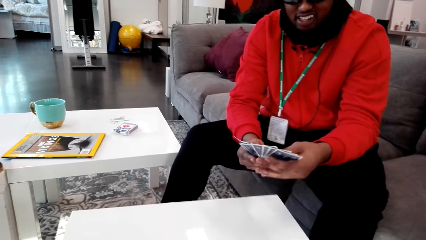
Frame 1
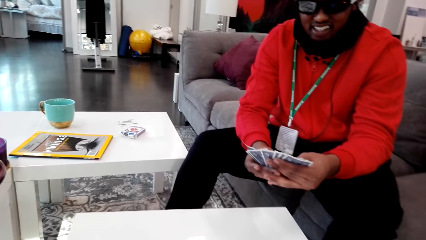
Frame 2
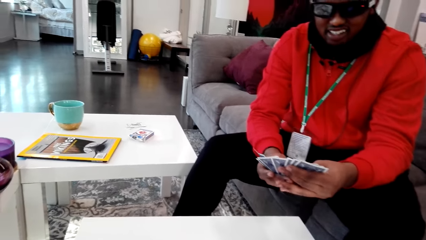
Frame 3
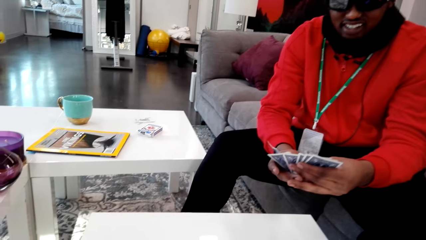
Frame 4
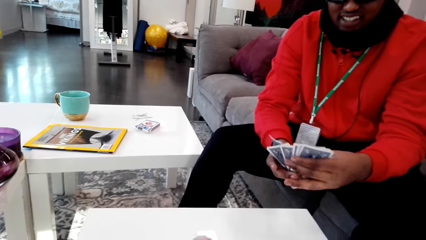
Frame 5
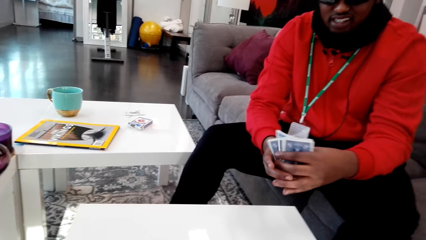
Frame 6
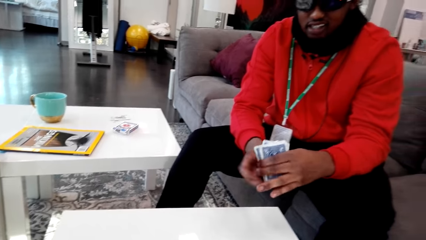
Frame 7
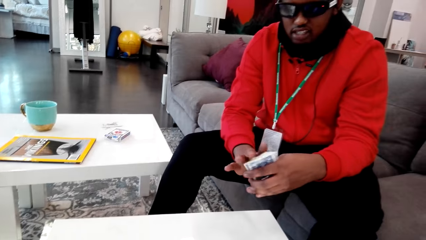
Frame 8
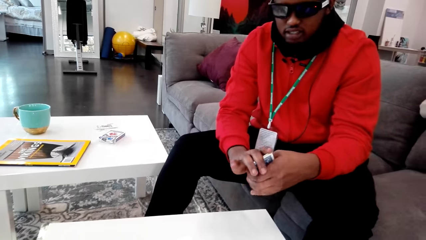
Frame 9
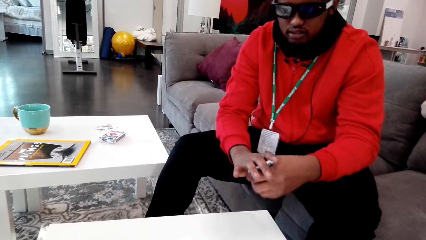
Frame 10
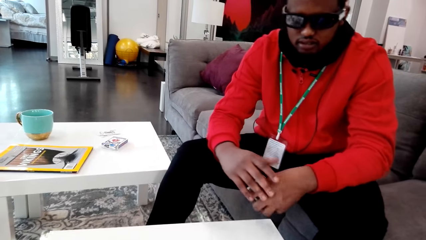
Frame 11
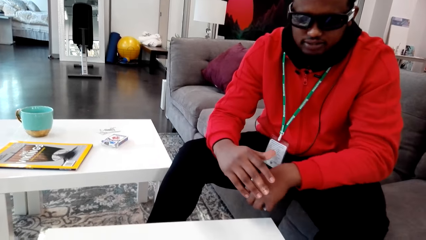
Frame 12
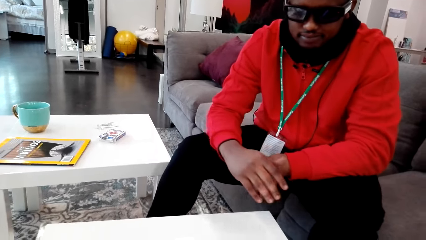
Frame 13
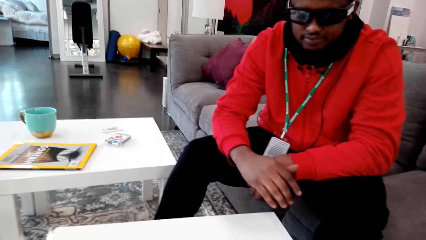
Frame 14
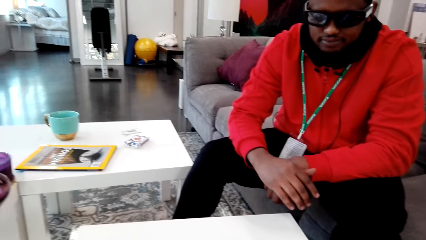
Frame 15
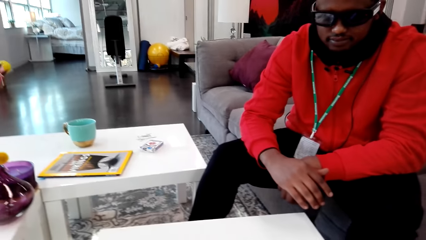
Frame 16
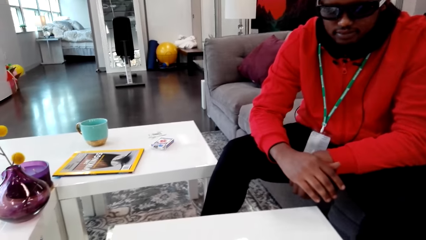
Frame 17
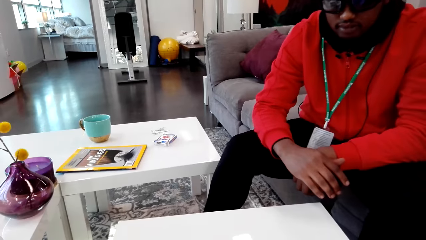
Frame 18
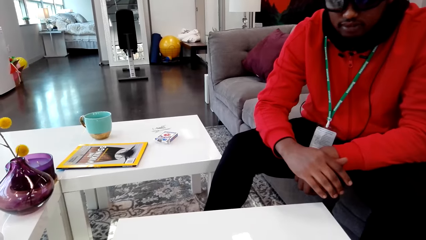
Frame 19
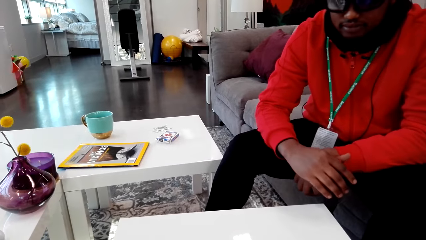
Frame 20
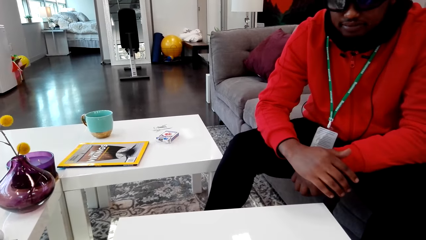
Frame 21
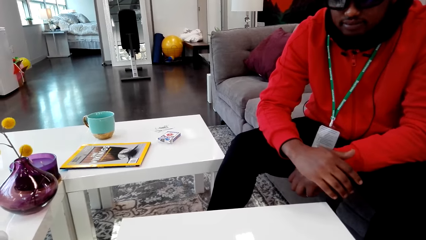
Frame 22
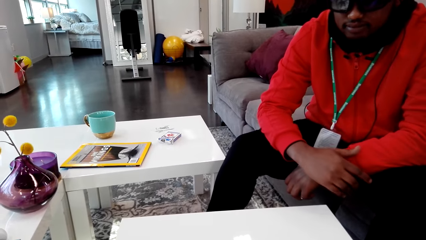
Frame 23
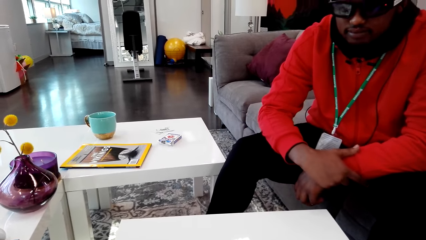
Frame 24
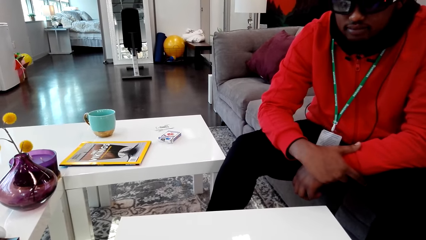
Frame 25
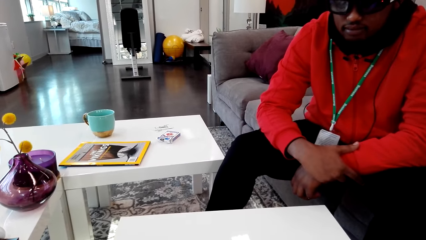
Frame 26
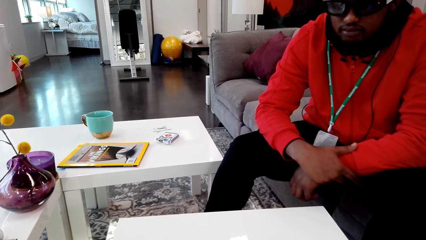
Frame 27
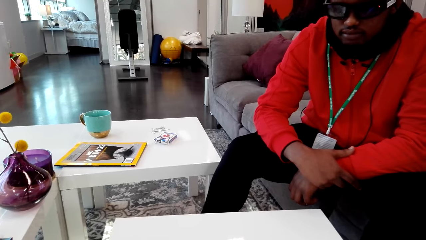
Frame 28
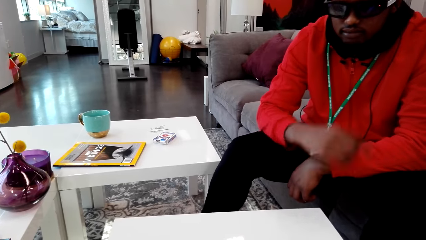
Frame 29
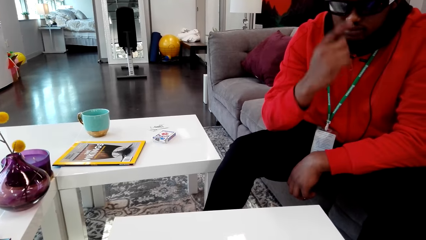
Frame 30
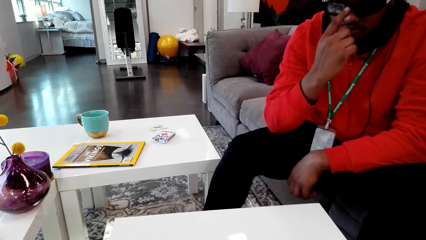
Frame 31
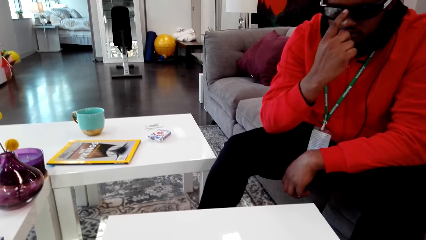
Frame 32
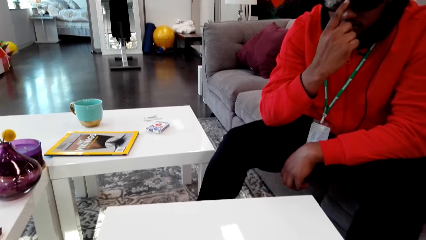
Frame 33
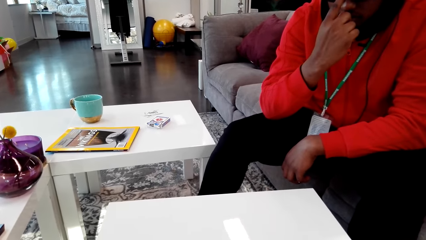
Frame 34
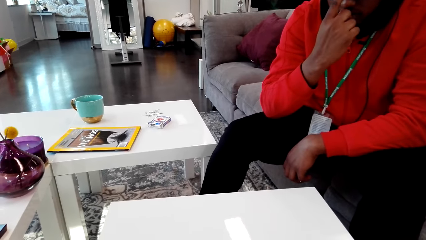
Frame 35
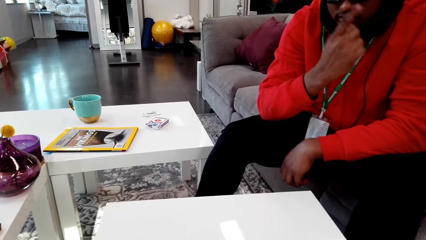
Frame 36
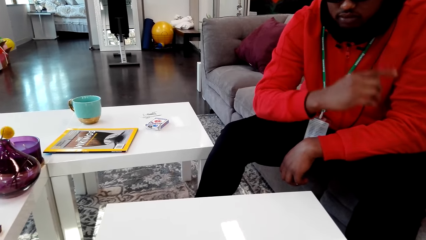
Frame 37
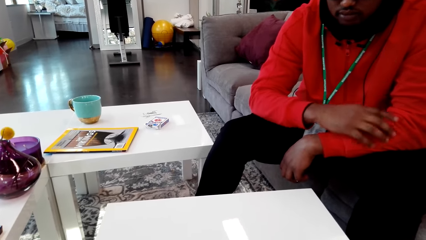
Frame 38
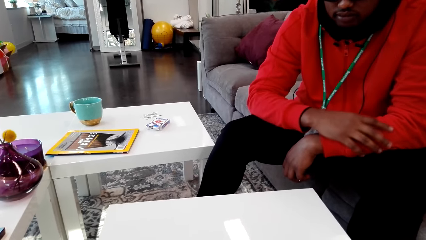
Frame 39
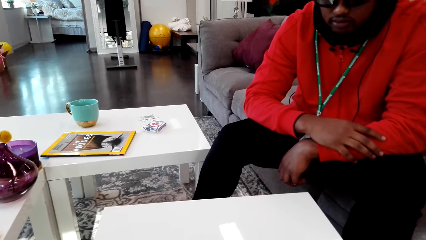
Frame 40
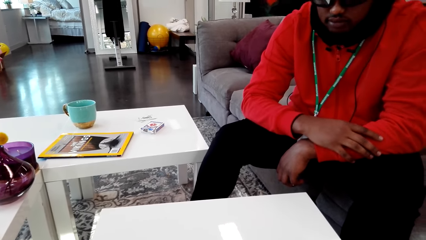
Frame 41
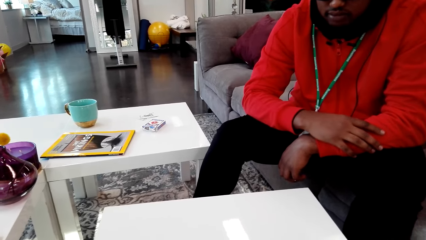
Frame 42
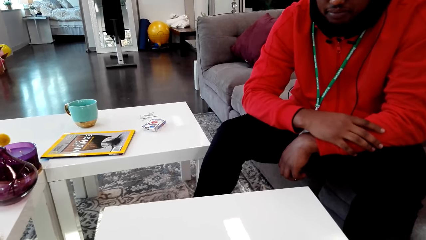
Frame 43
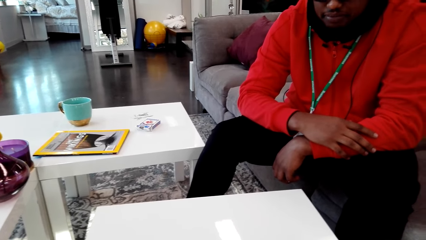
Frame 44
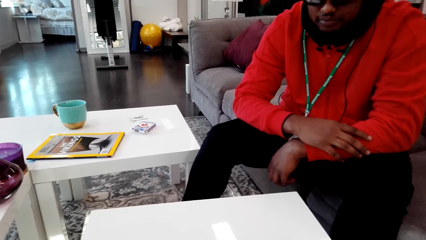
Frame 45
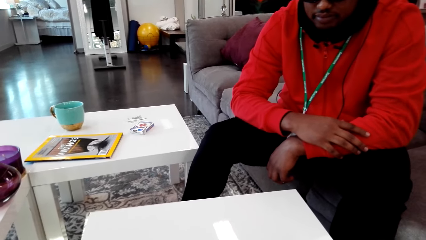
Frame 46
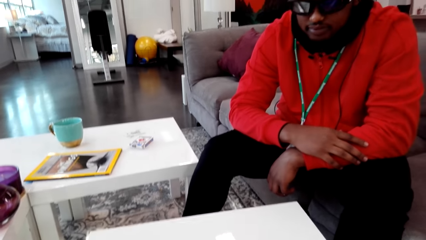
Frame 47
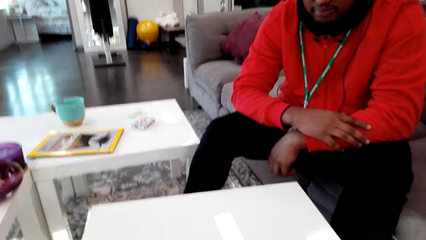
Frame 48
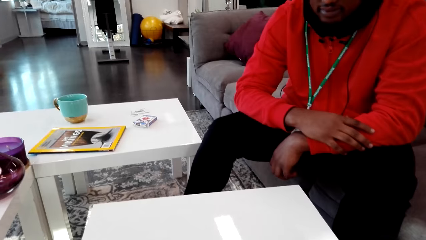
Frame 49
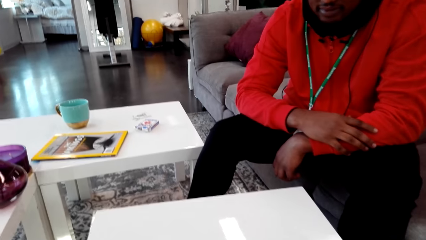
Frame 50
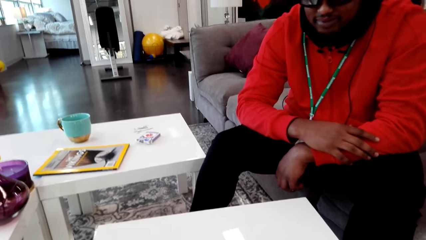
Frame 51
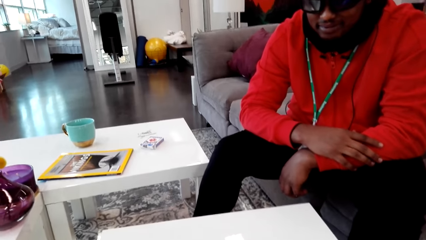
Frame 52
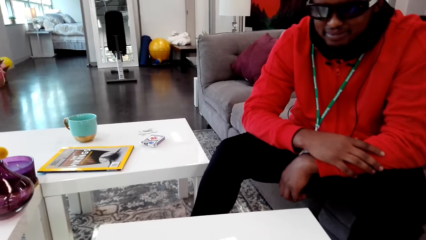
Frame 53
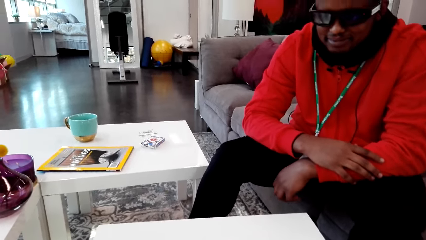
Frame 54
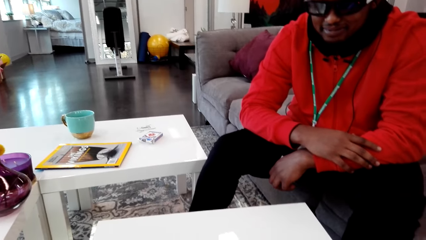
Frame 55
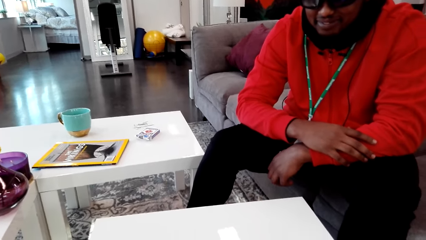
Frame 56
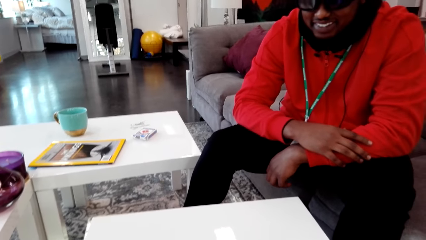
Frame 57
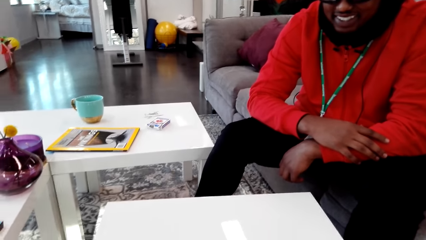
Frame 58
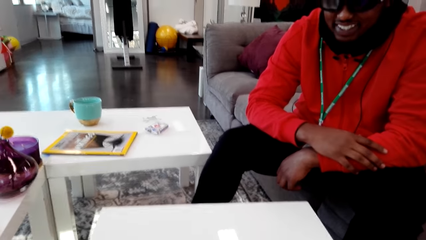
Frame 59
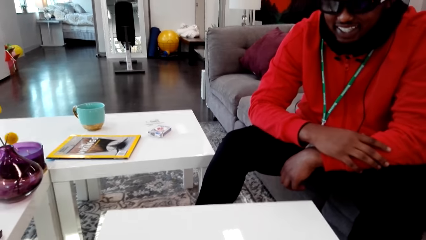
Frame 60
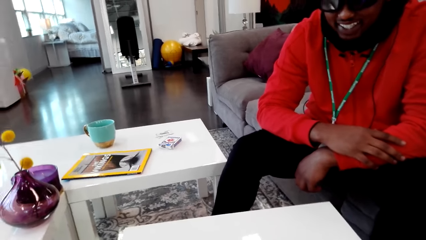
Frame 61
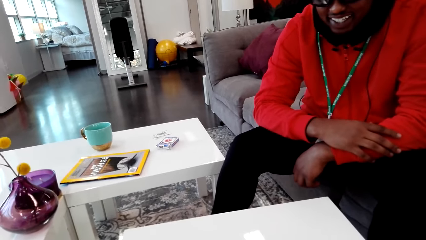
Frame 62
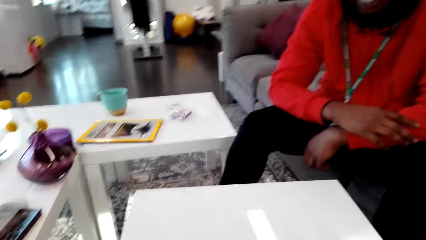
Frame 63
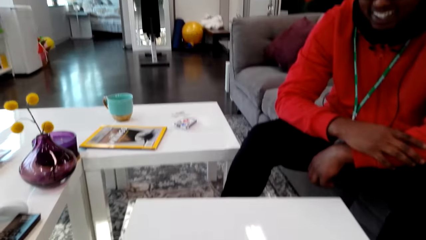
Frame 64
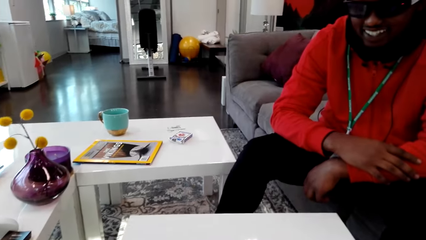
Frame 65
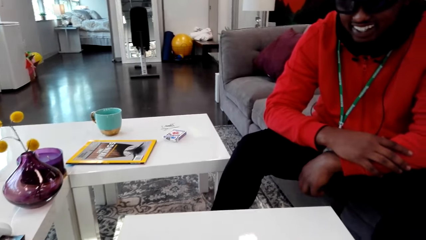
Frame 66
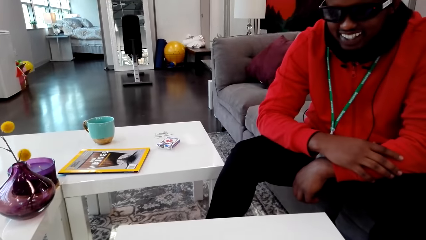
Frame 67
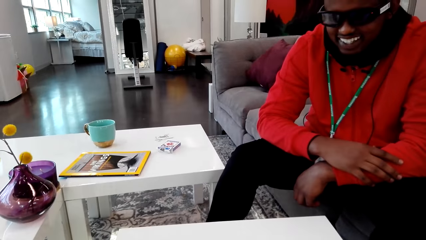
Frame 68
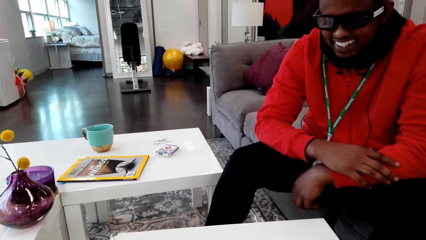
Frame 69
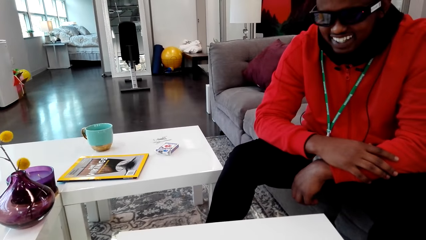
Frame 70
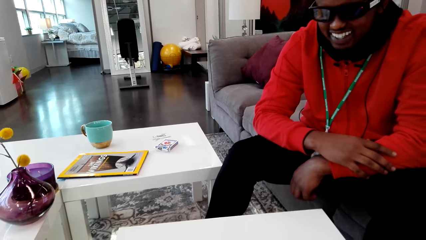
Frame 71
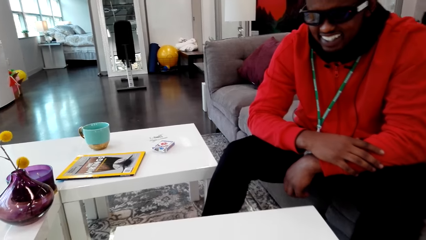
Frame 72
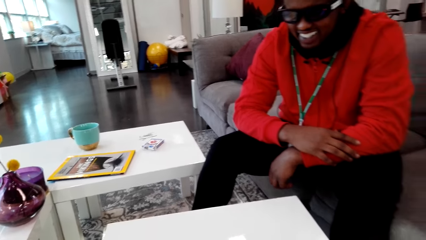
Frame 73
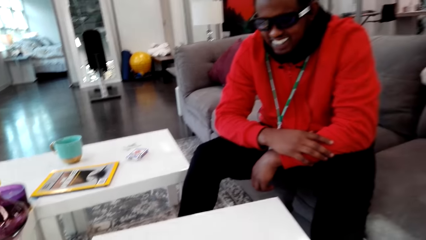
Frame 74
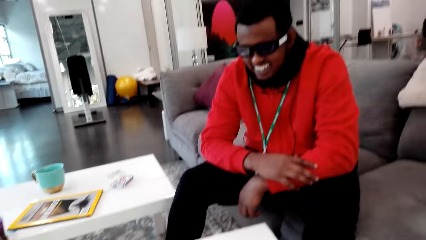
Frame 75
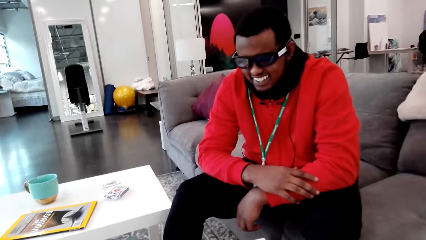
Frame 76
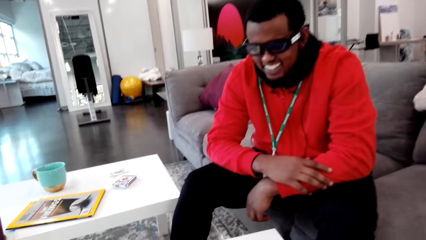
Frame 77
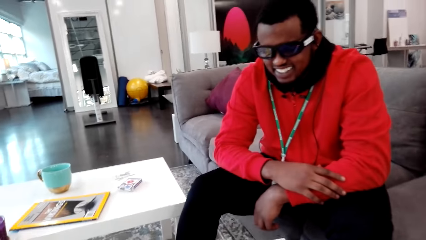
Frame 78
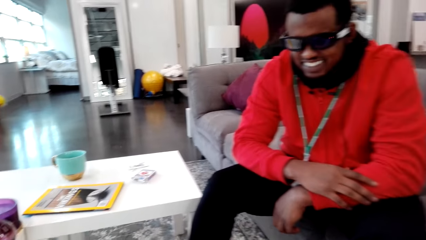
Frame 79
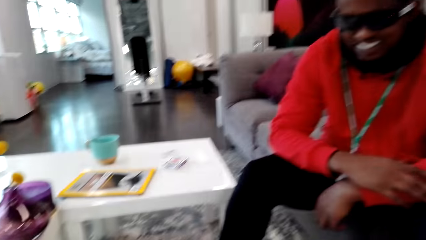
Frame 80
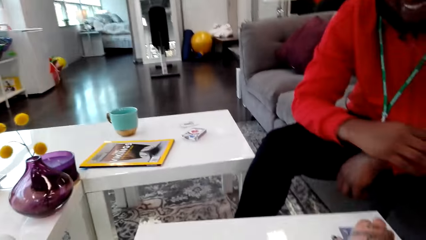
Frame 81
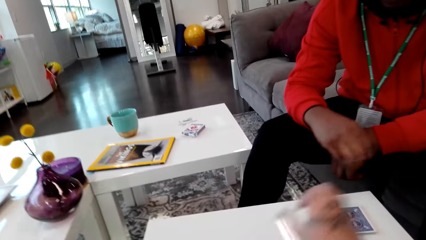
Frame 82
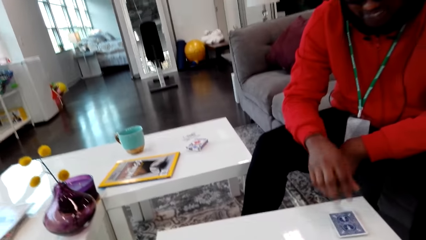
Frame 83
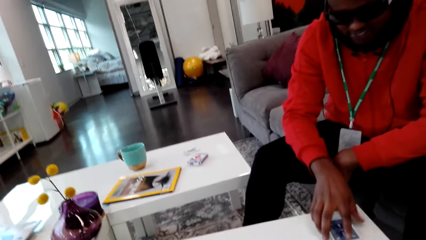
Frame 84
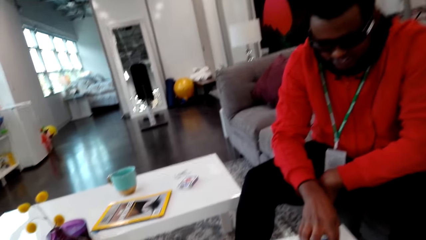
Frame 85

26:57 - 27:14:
A man closes his cards. The camera wearer shuffles the cards. The man adjusts his eyeglasses. The camera wearer talks with the man and laughs.
